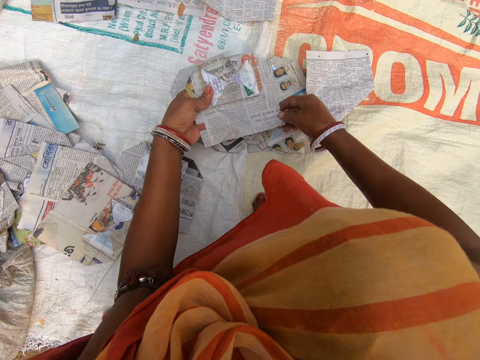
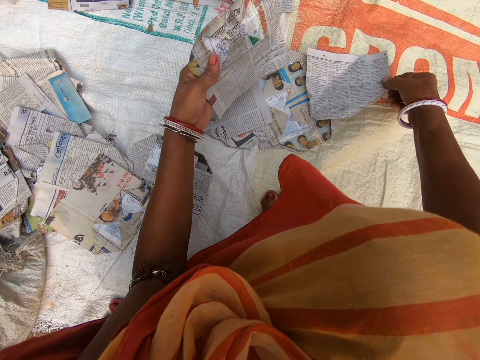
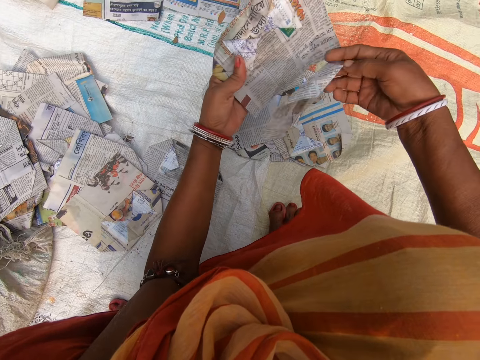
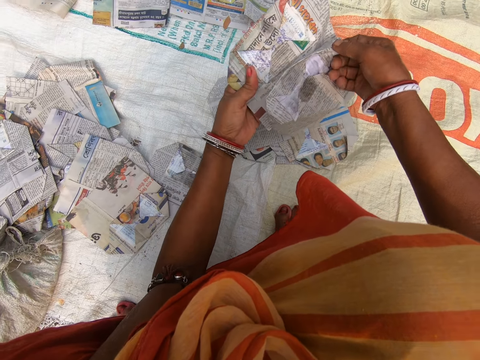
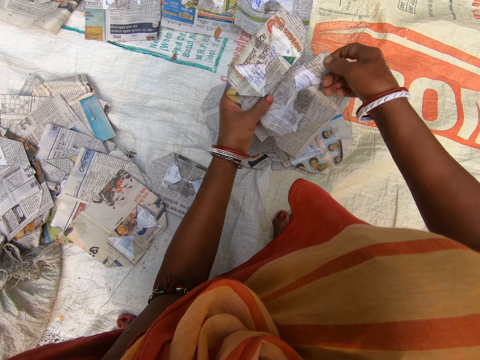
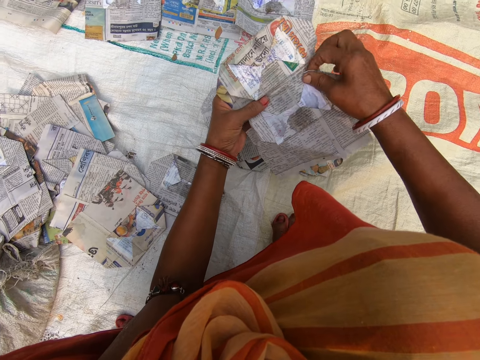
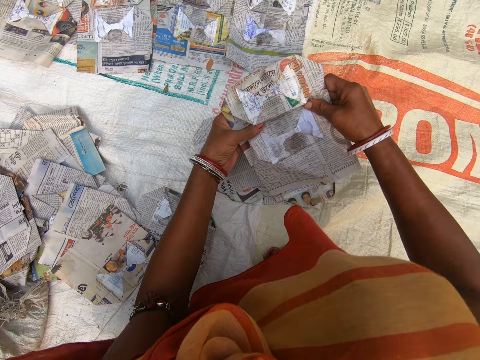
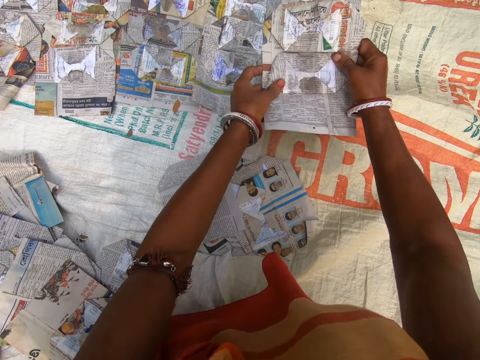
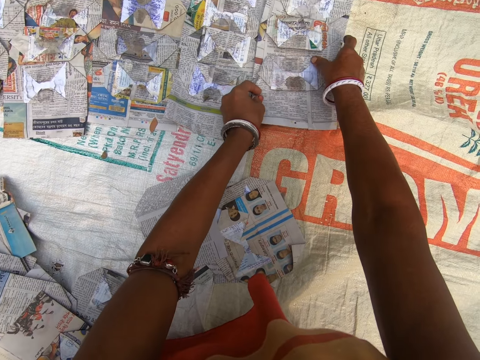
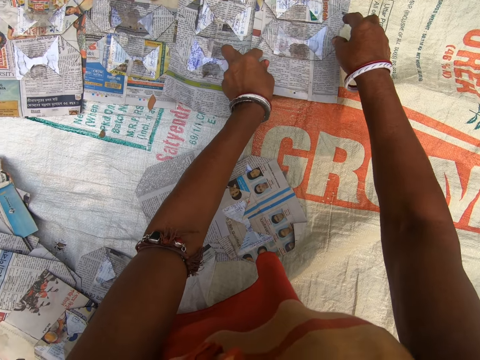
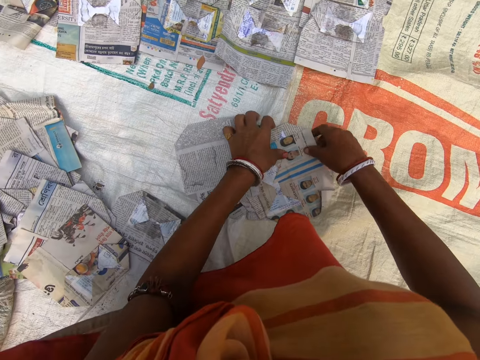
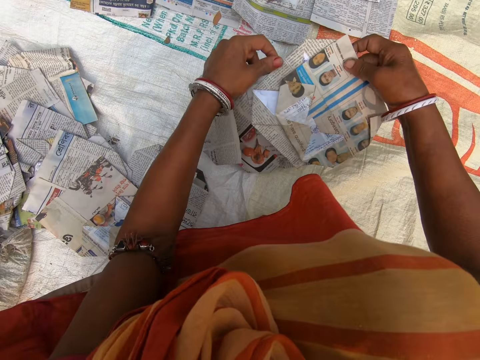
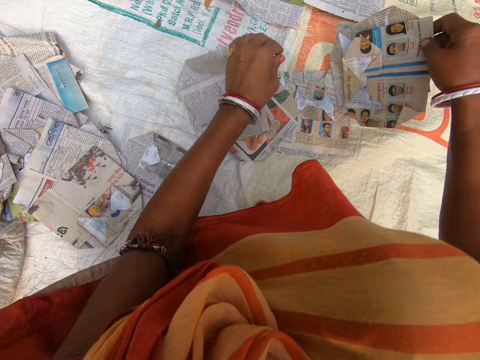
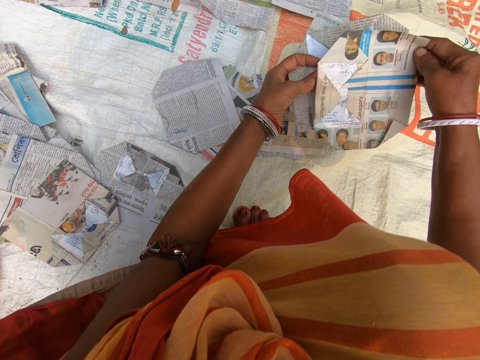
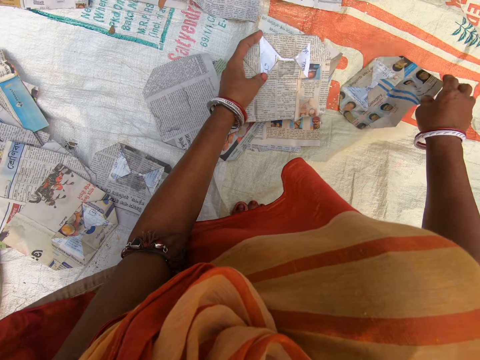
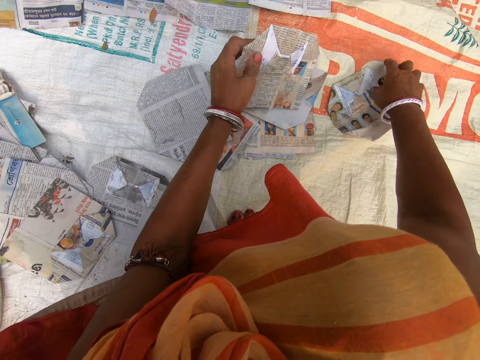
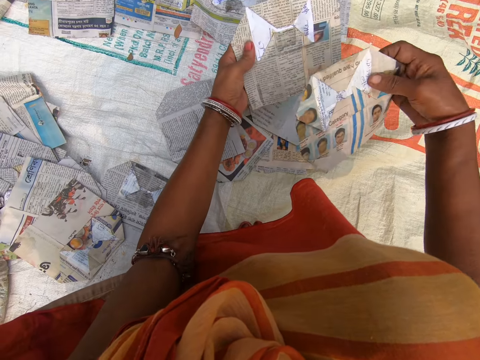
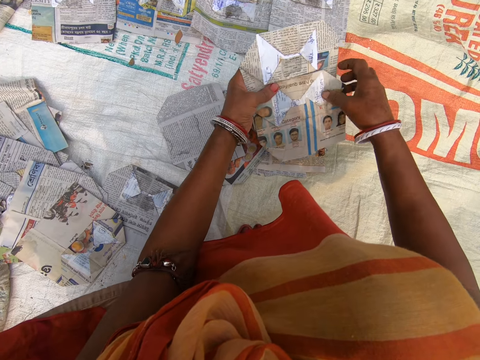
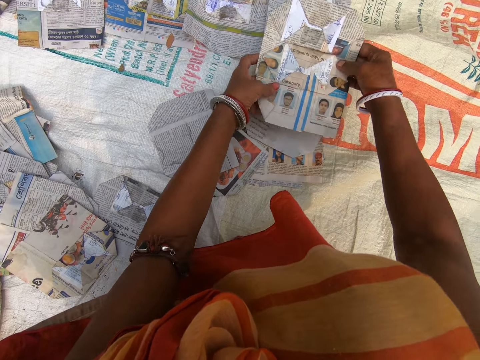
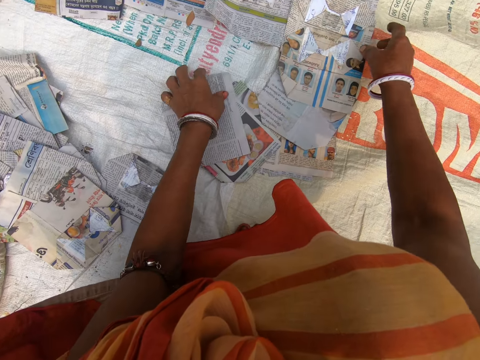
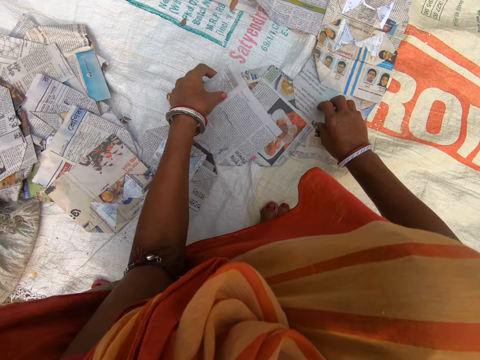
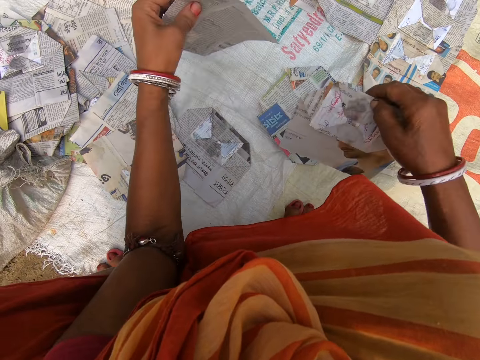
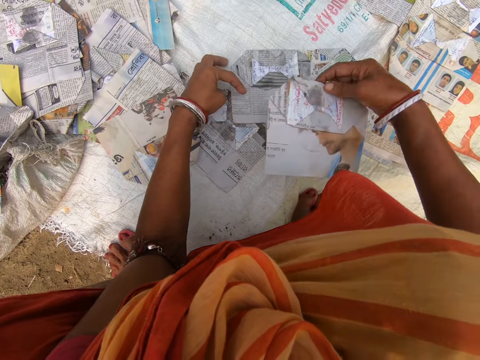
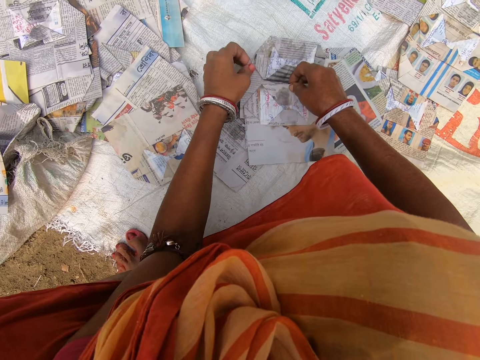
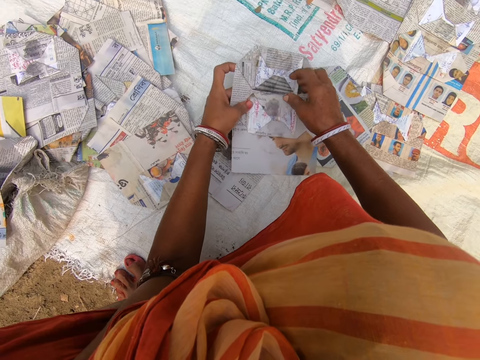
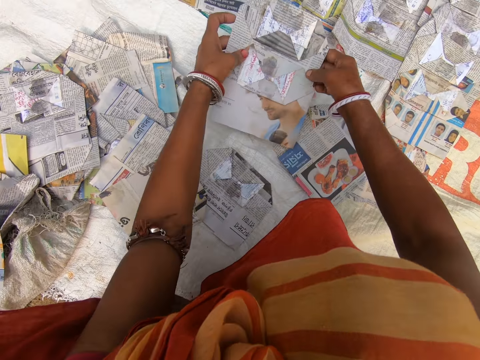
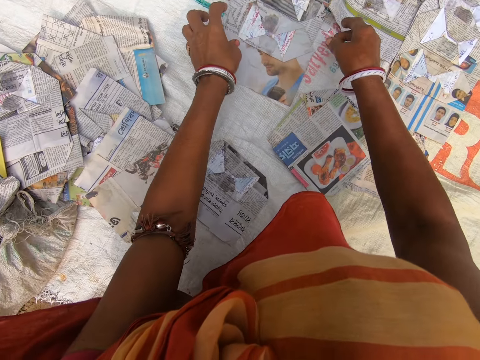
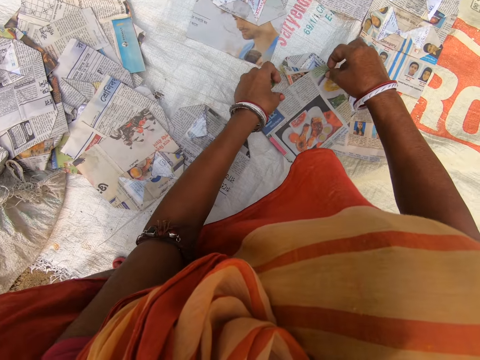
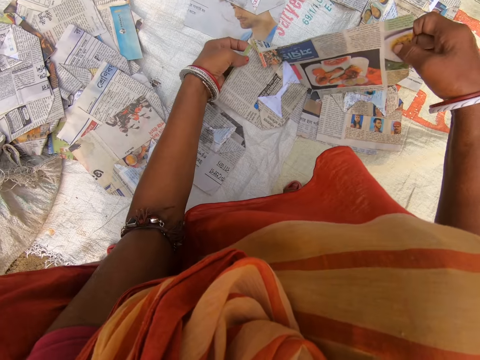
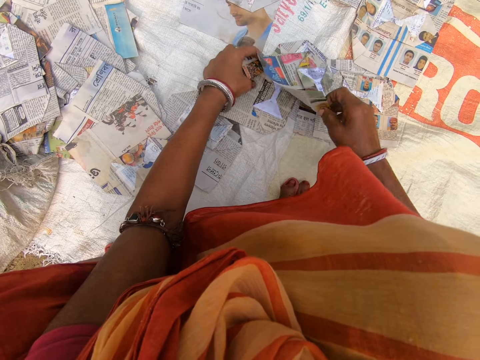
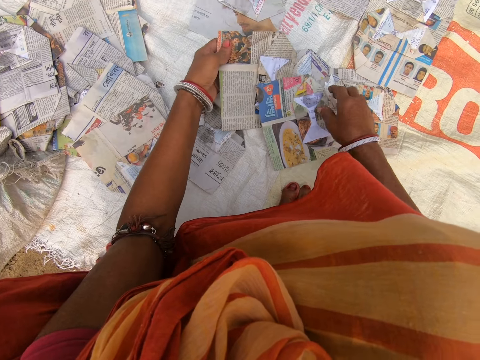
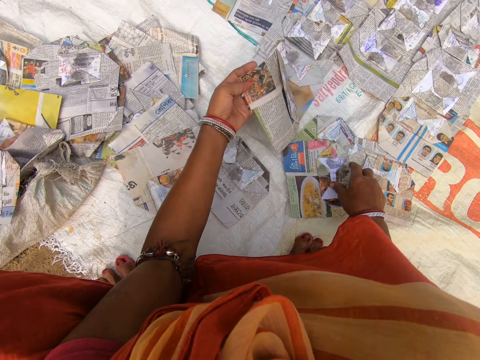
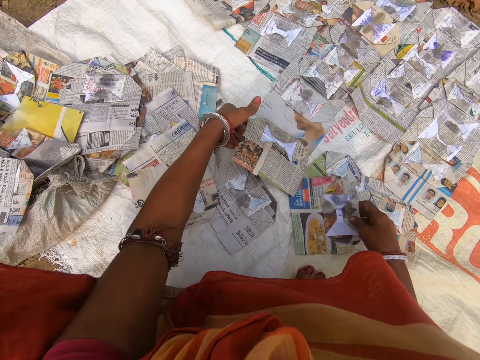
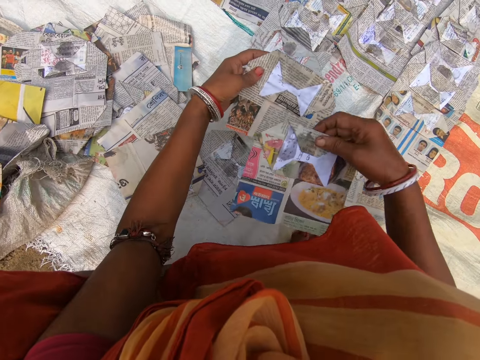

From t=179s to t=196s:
The camera wearer picks up the magazine. They look at the magazine. They place the magazine on the sack. They pick up the magazine. They look at the magazine. They place the magazine on the sack. They pick up the magazine. They look at the magazine. They place the magazine on the sack. They pick up the magazine. They look at the magazine.

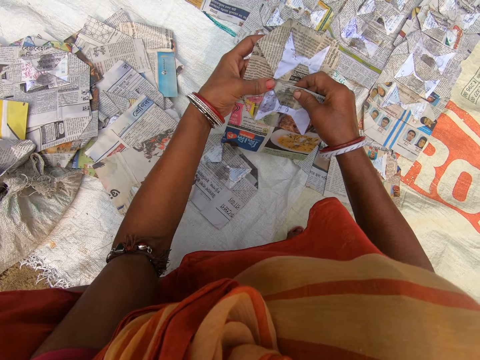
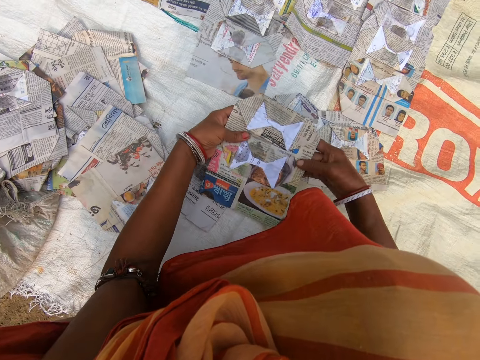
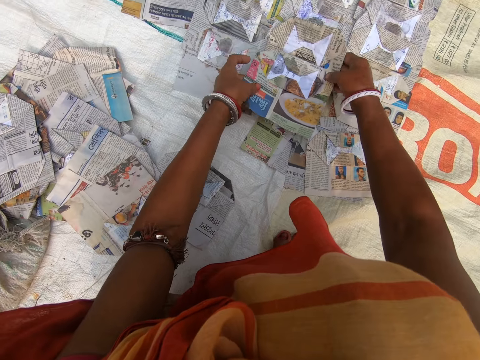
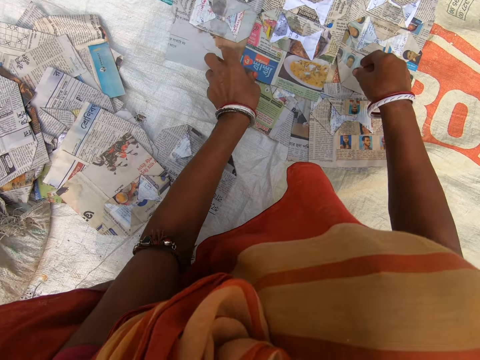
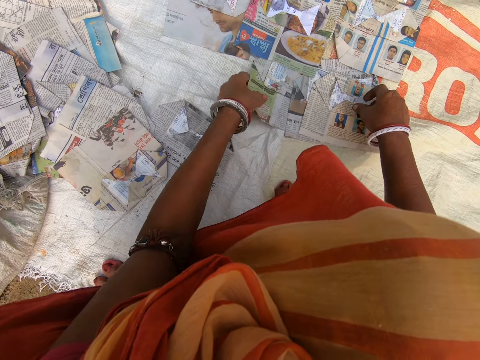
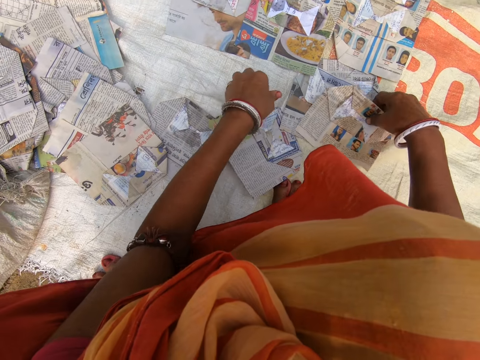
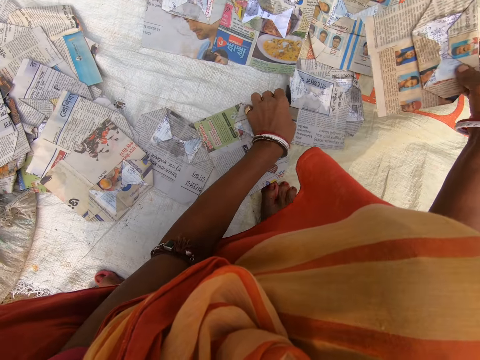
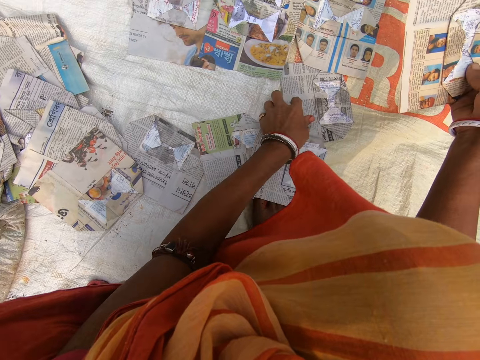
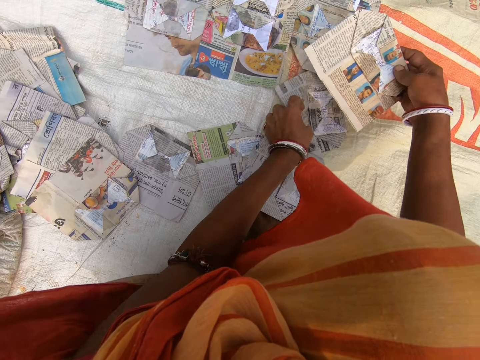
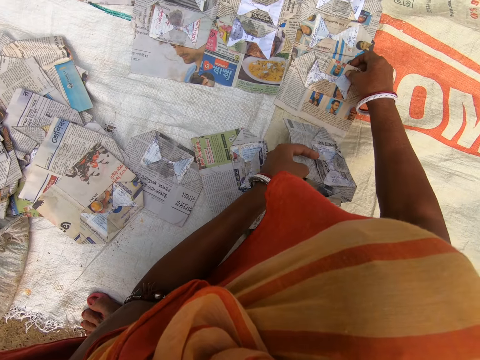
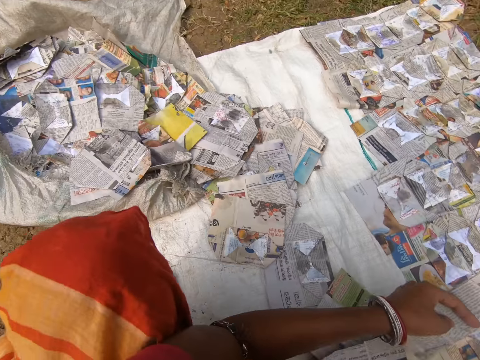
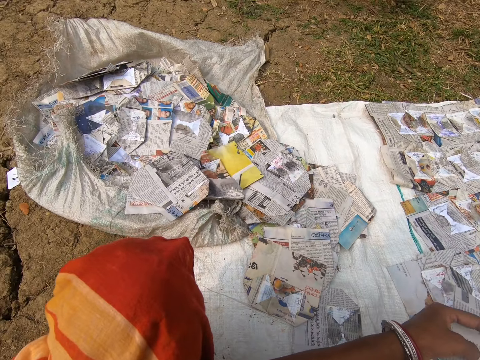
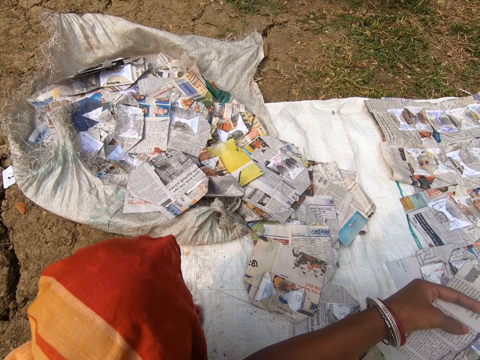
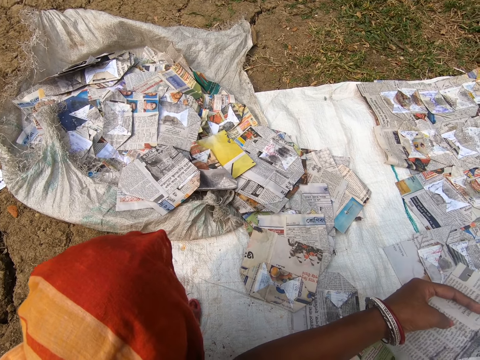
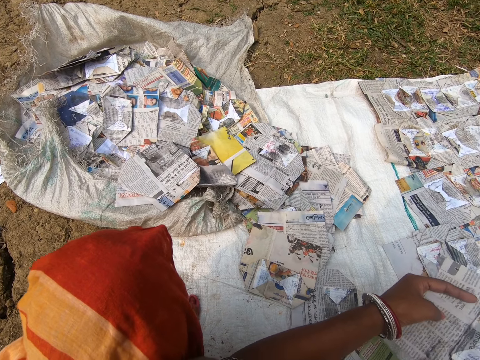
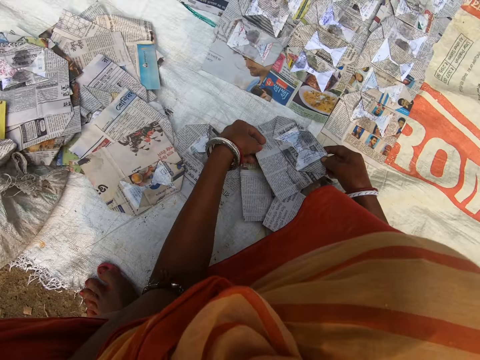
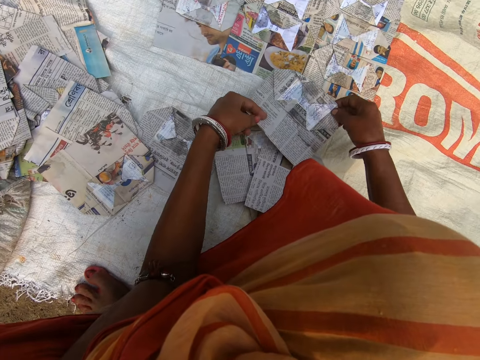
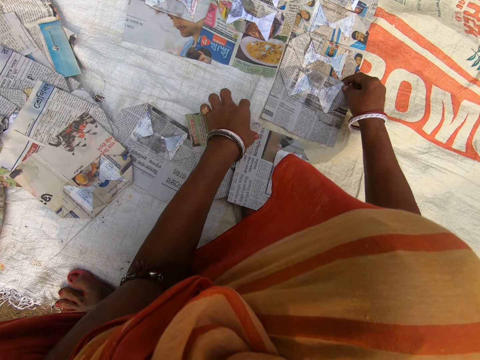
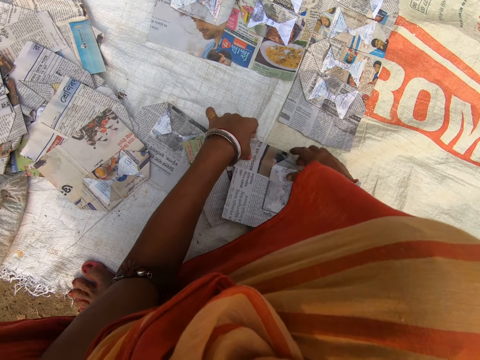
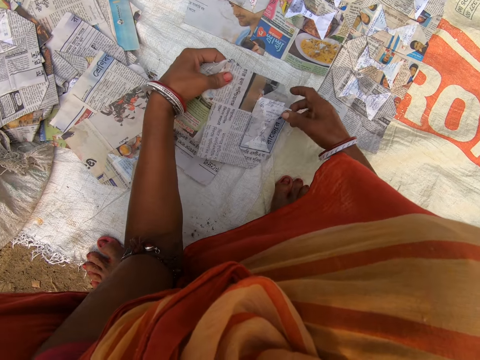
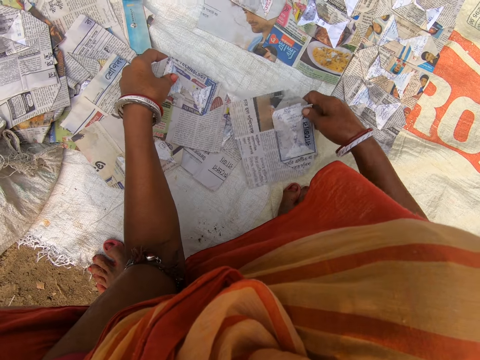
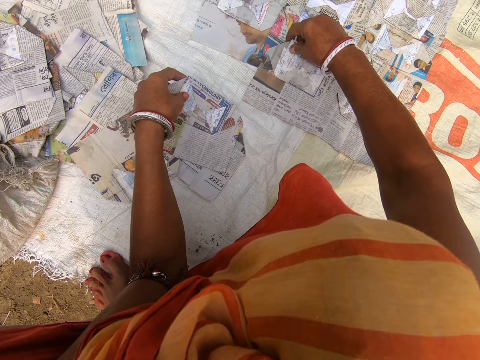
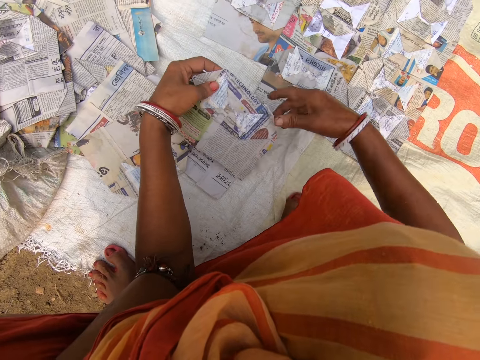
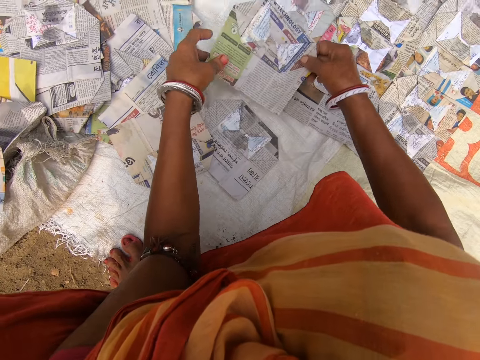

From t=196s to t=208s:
The camera wearer places the magazine on the sack. They pick up the magazine. They look at the magazine. They look around. They look at the magazine. They place the magazine on the sack. They pick up the magazine. They look at the magazine.
